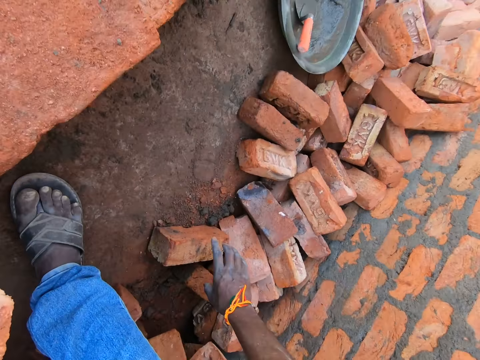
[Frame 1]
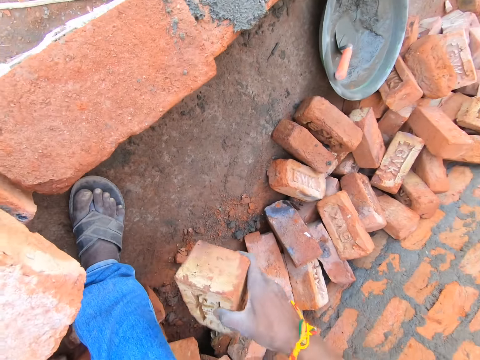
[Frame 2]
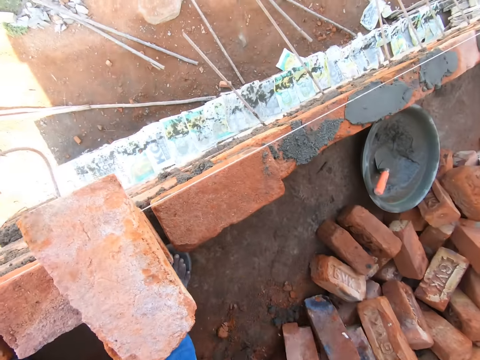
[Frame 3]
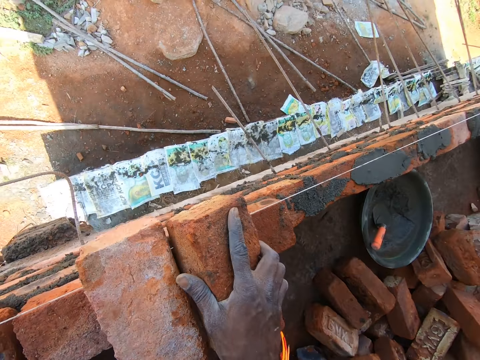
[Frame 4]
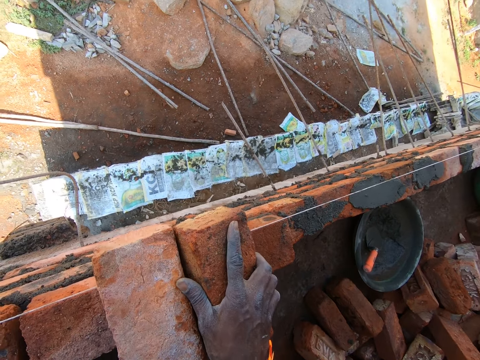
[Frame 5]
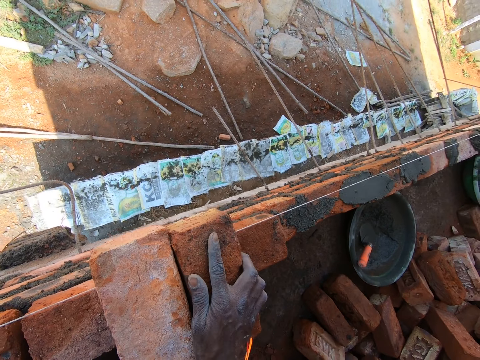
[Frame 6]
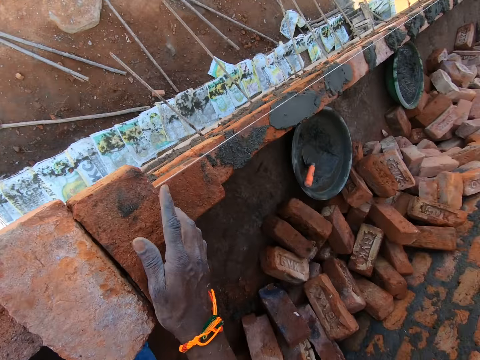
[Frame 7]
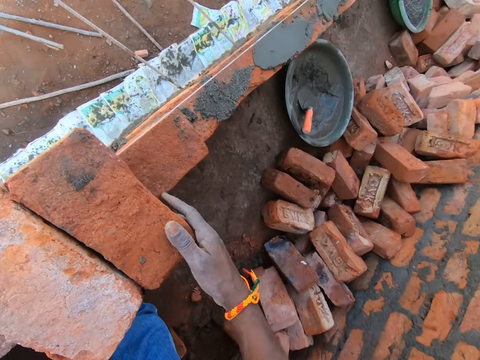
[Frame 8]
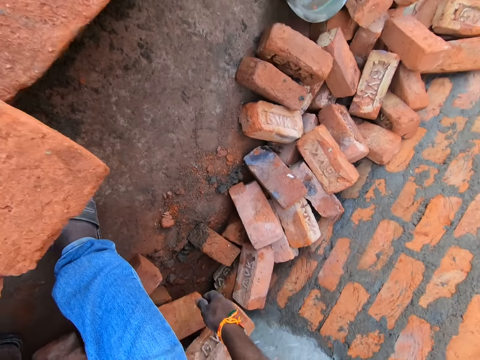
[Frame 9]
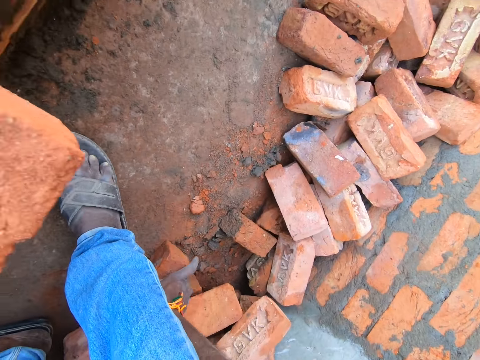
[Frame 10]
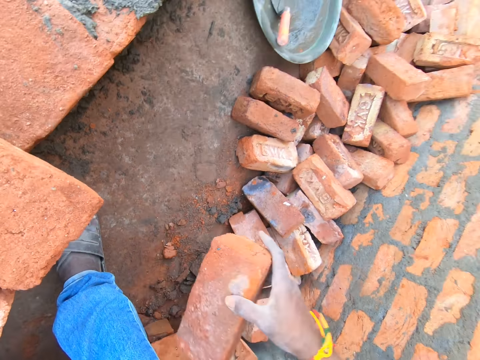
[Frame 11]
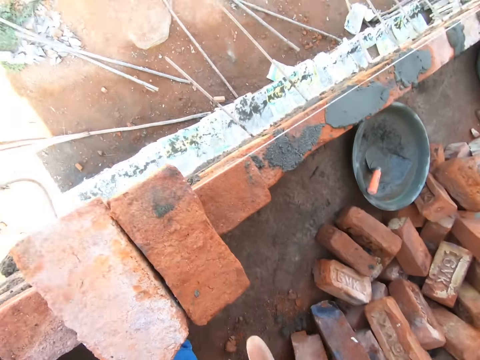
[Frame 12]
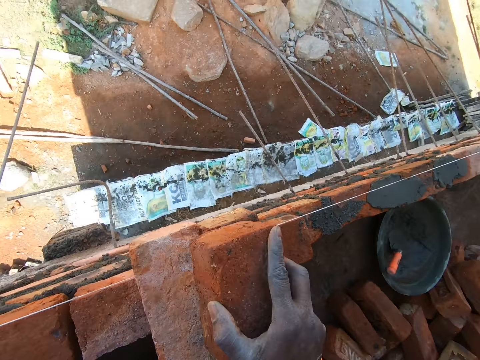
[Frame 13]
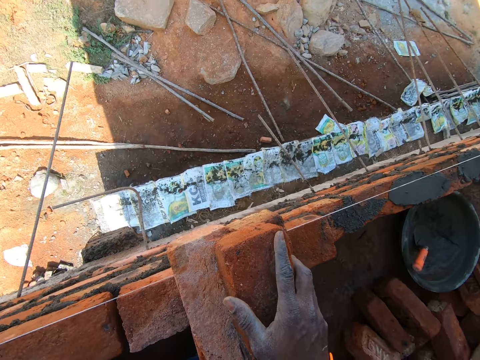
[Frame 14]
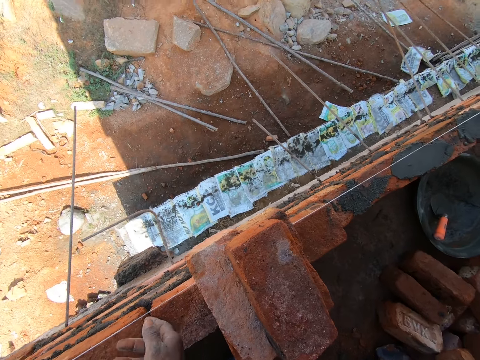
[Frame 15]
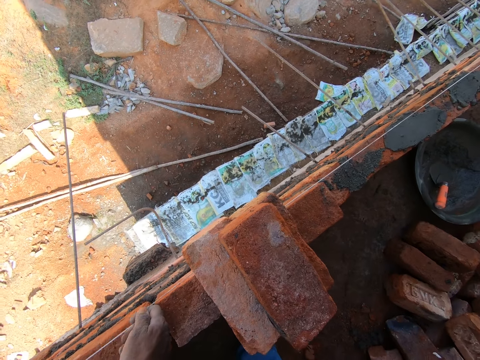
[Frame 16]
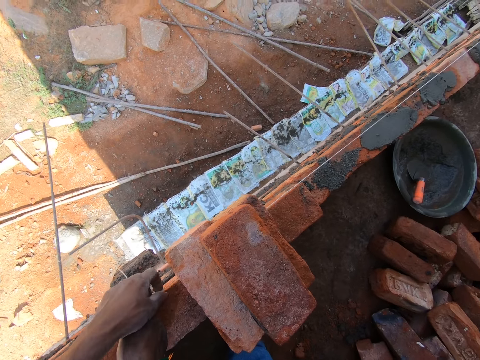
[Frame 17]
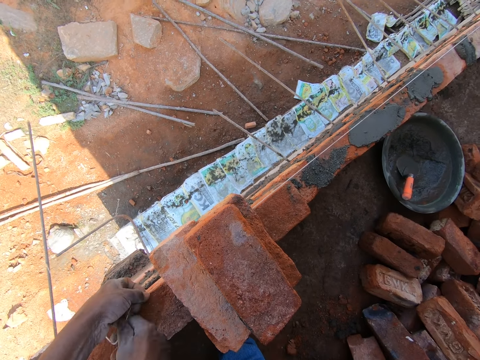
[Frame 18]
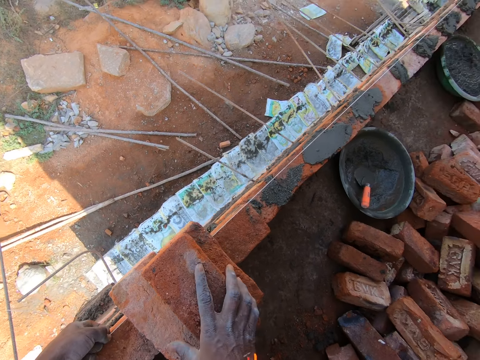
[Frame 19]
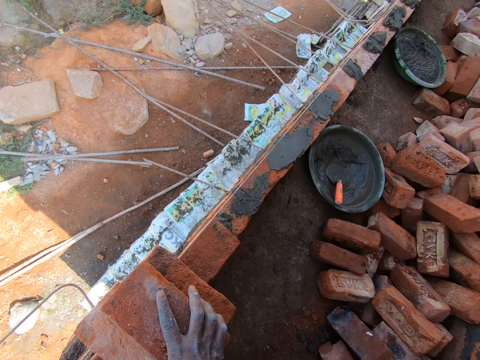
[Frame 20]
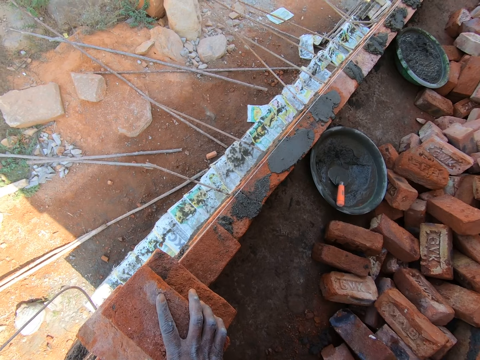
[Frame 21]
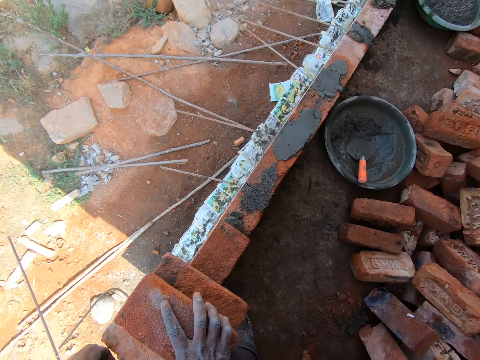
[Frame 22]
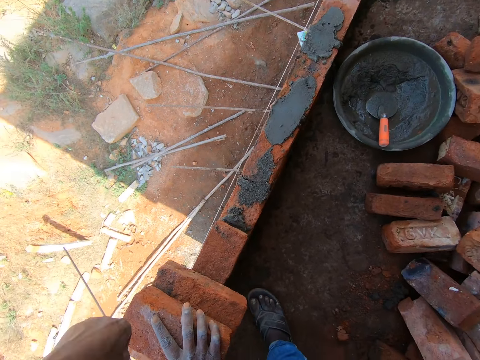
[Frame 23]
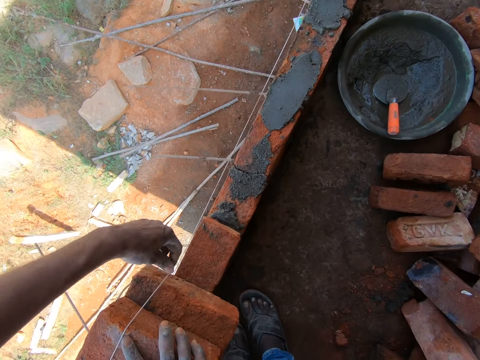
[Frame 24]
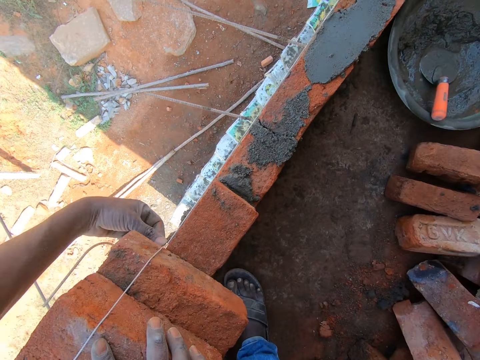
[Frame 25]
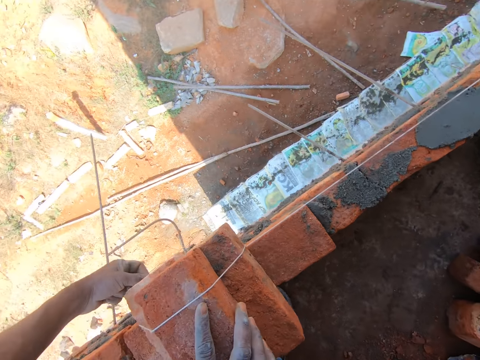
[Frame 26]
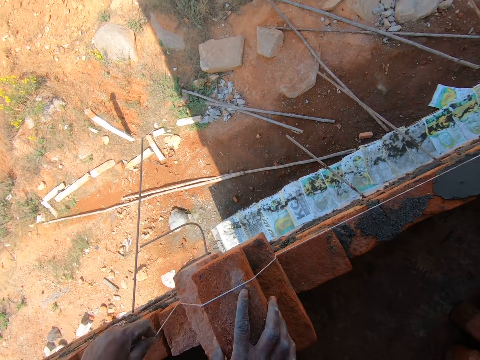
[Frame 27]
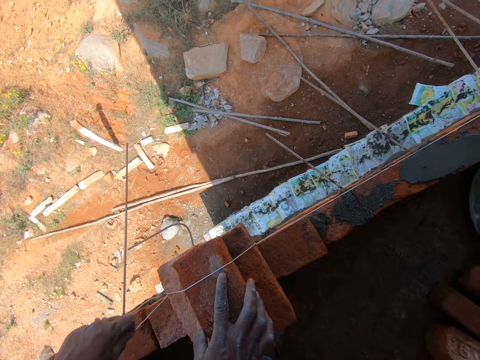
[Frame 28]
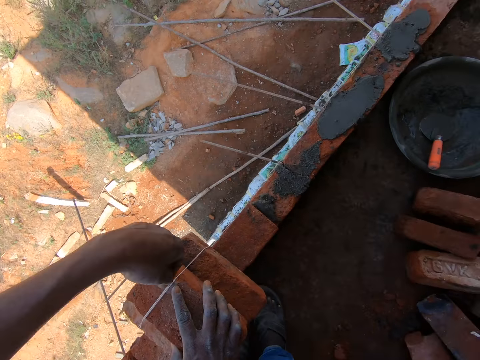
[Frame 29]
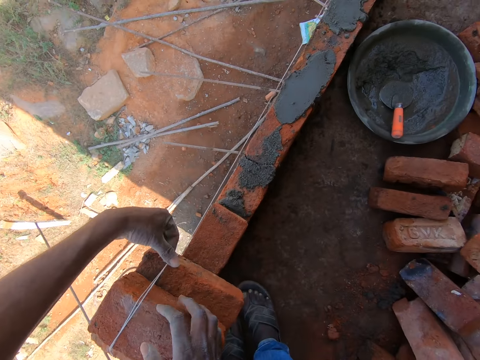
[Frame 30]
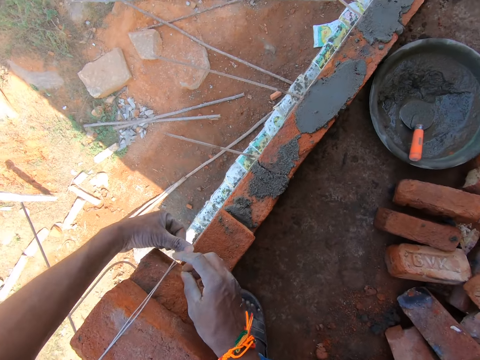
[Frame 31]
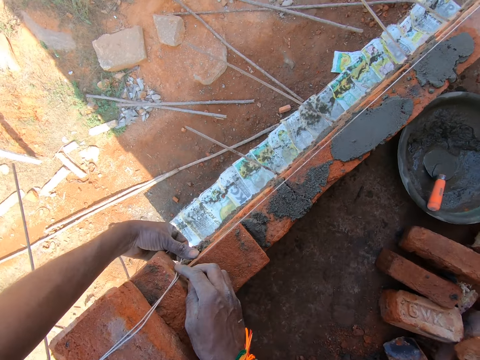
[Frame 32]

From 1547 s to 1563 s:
The camera wearer places the brick on the wall. They take another brick. They put the brick on the wall. They pick up a brick. They put the brick on the wall. They tie the plumb bob around the bricks.

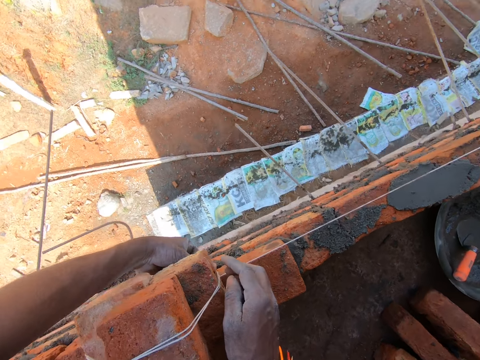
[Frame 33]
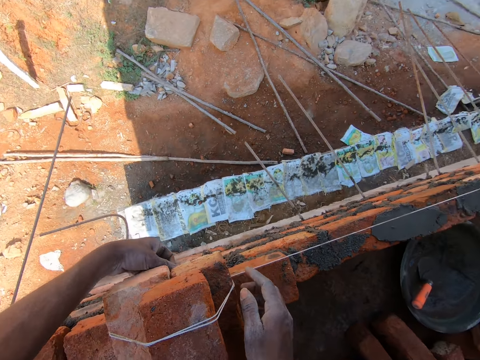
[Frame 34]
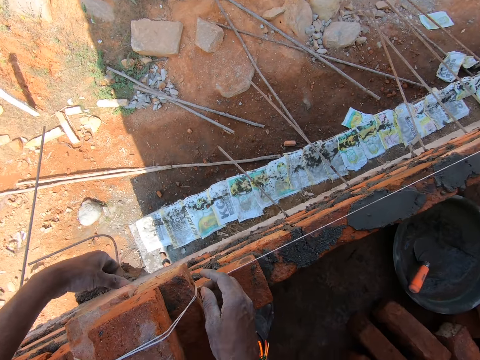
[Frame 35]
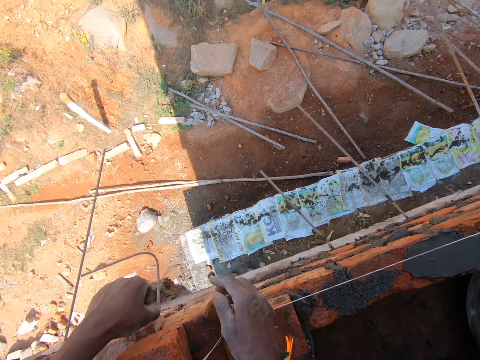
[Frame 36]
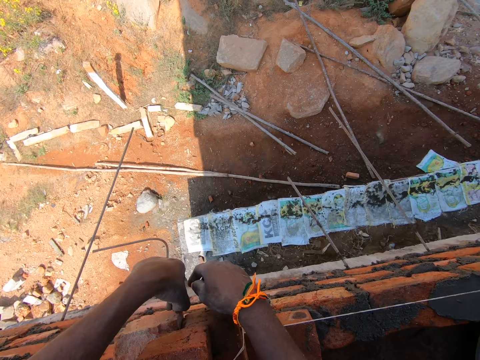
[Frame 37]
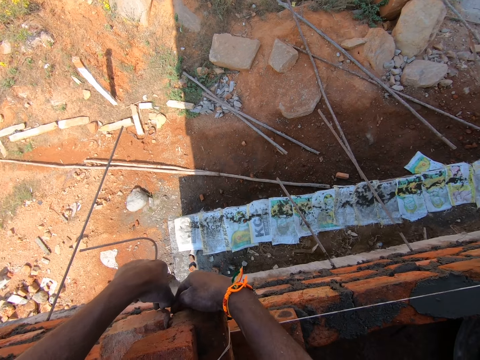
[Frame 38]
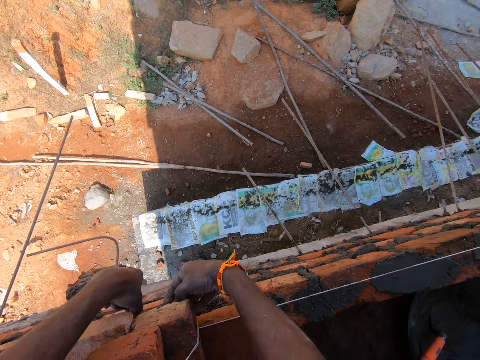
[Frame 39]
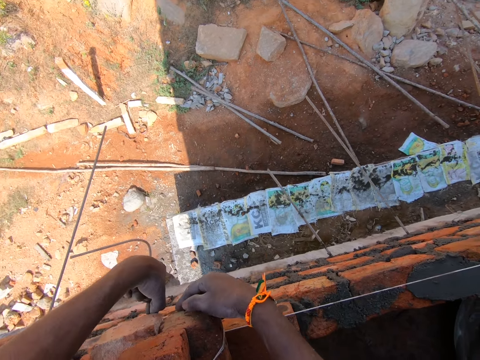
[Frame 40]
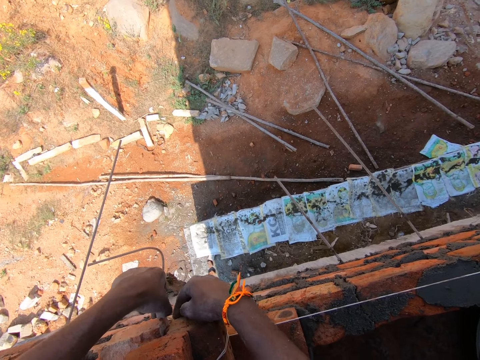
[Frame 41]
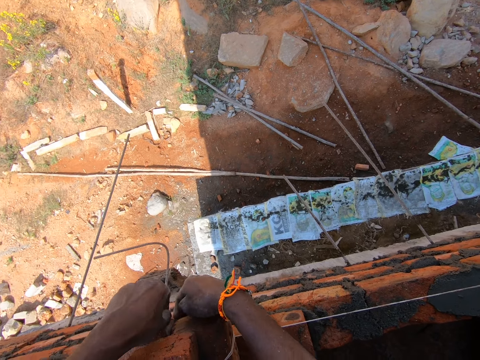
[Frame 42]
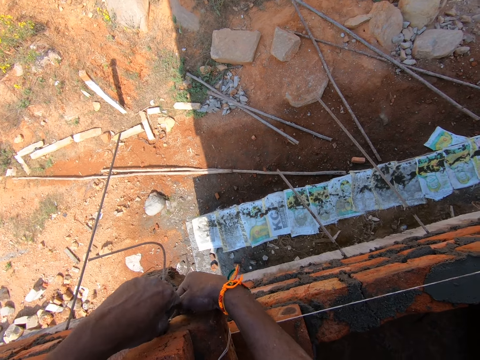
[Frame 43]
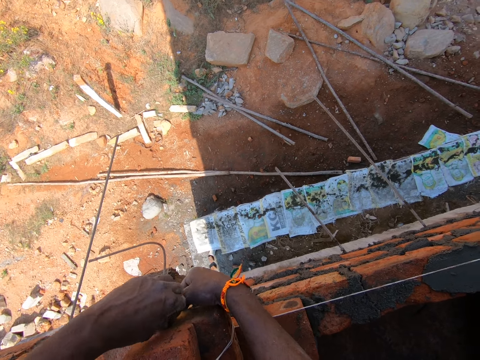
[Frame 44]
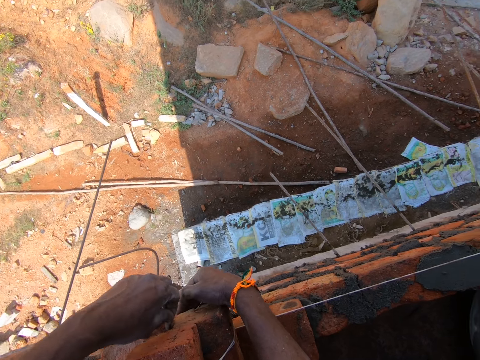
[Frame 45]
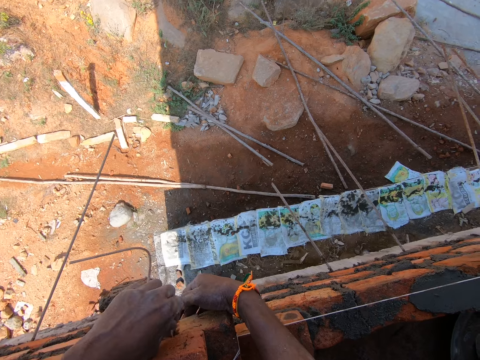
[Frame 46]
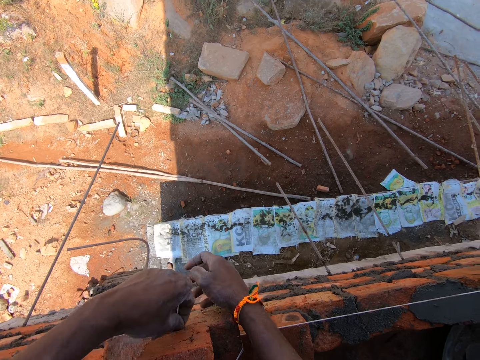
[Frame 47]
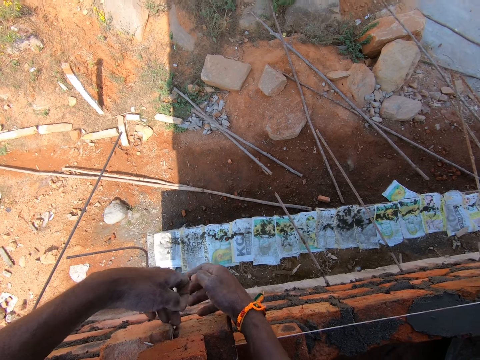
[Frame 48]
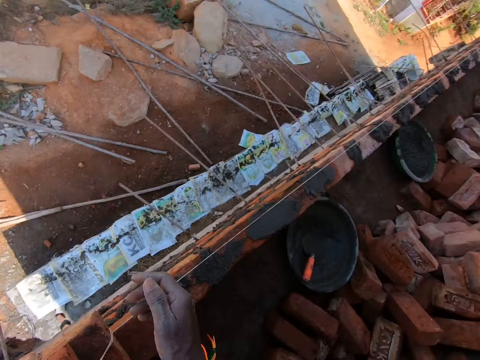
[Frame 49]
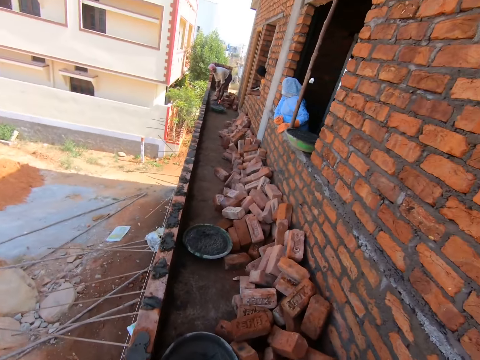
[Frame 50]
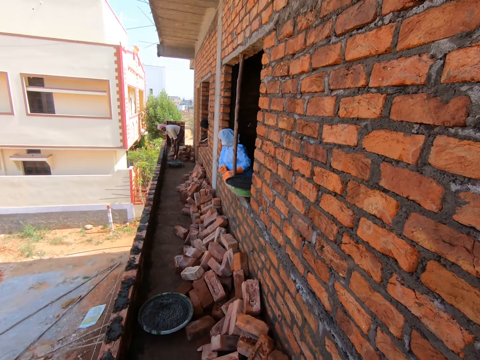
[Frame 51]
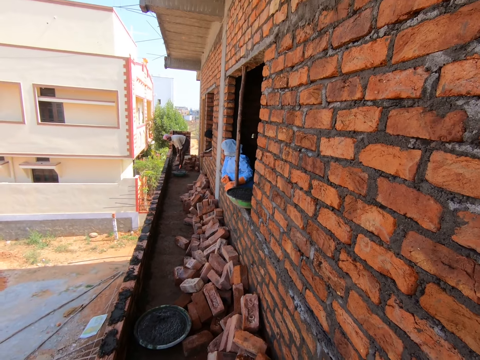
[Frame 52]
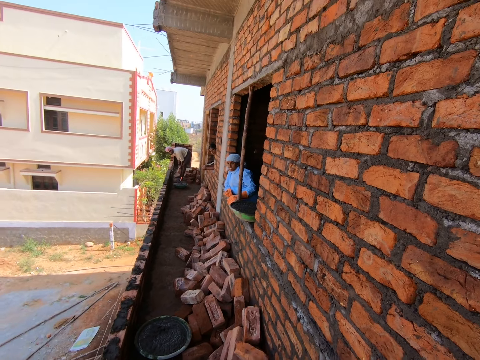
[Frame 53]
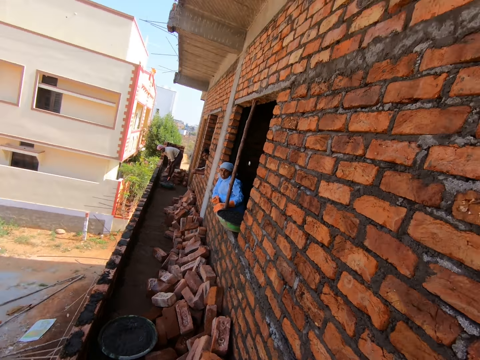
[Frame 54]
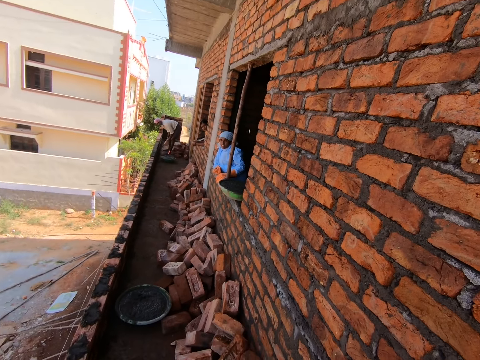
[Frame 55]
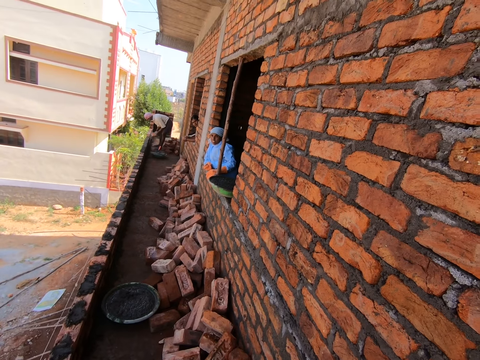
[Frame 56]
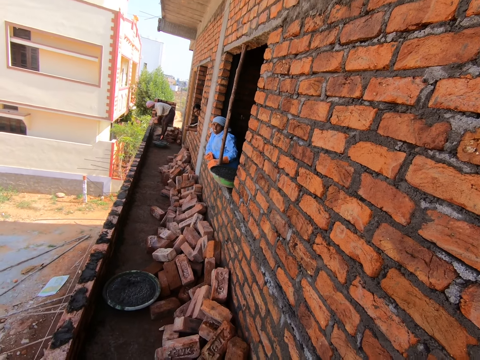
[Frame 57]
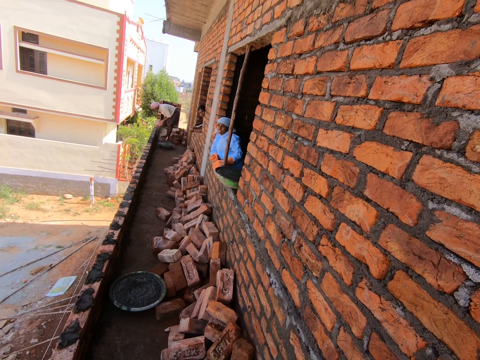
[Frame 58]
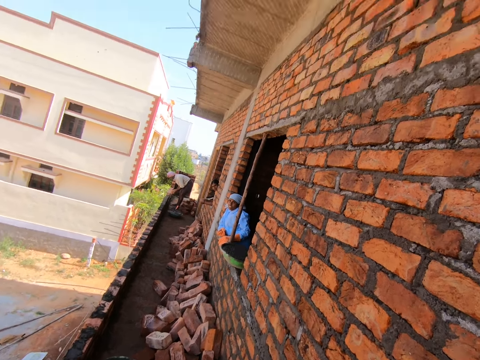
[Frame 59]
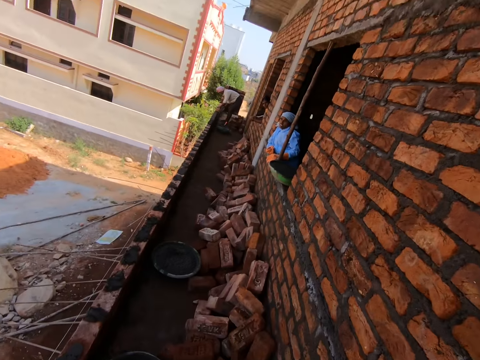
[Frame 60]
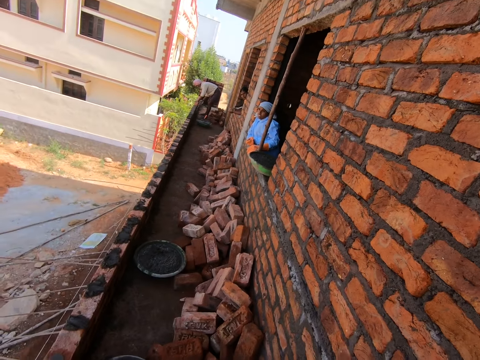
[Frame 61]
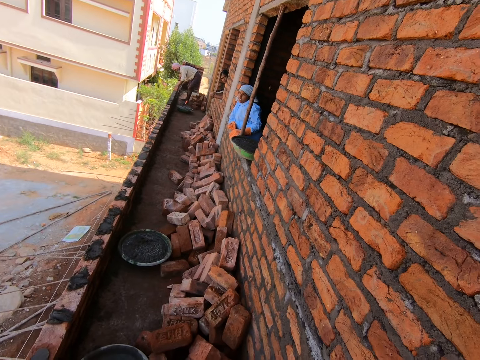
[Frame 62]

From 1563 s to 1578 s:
The camera wearer talks to a person.
